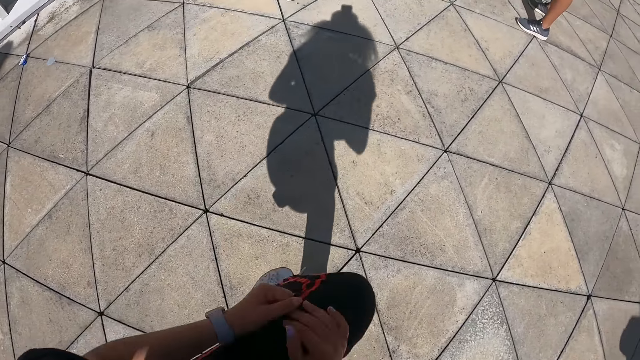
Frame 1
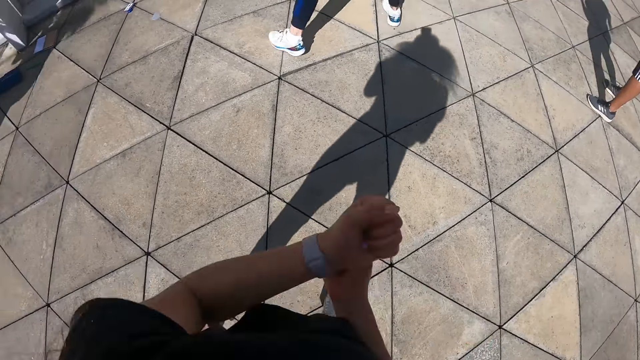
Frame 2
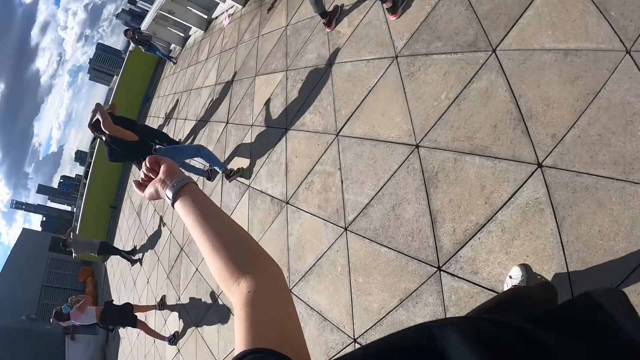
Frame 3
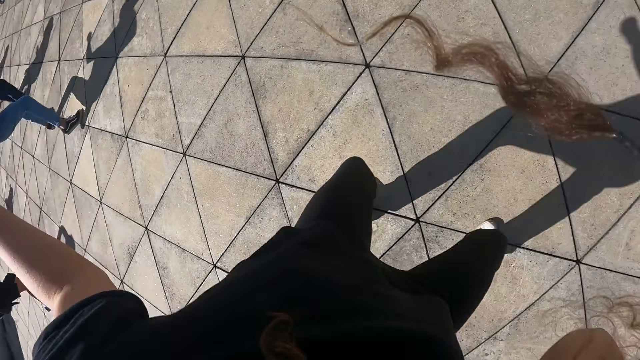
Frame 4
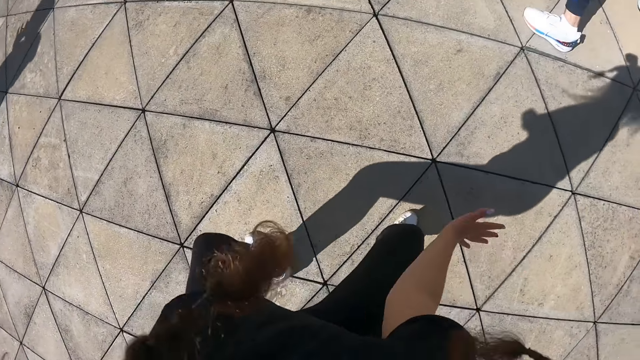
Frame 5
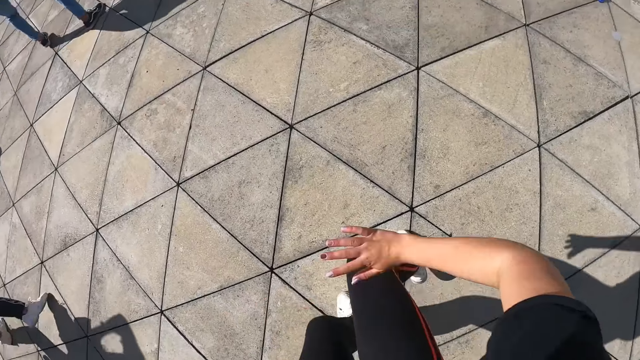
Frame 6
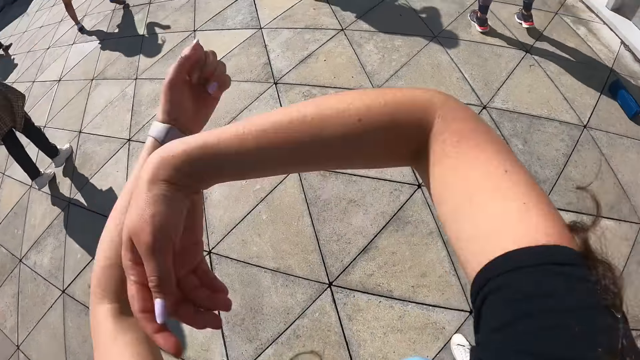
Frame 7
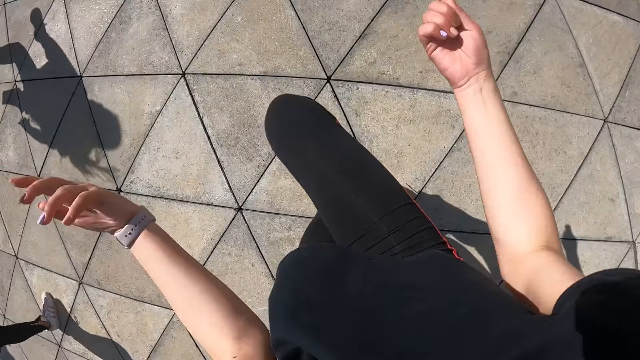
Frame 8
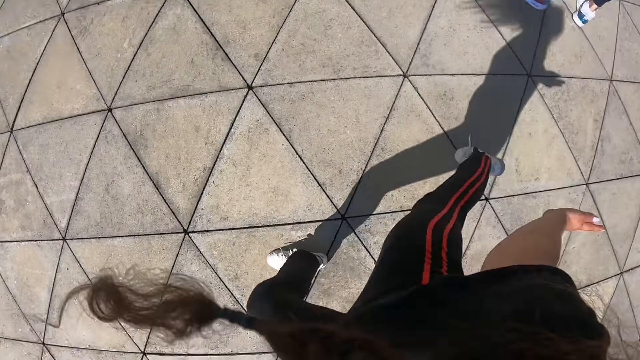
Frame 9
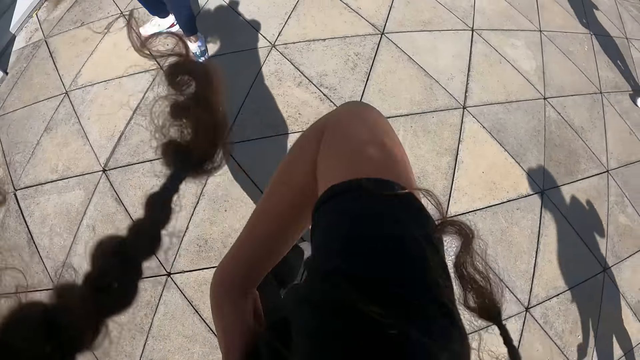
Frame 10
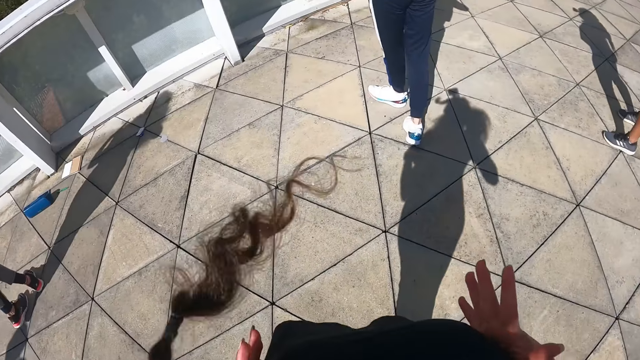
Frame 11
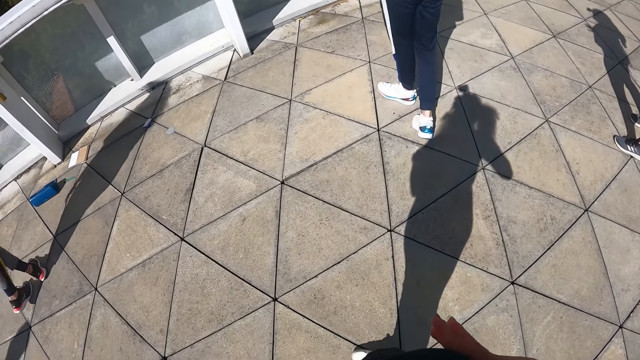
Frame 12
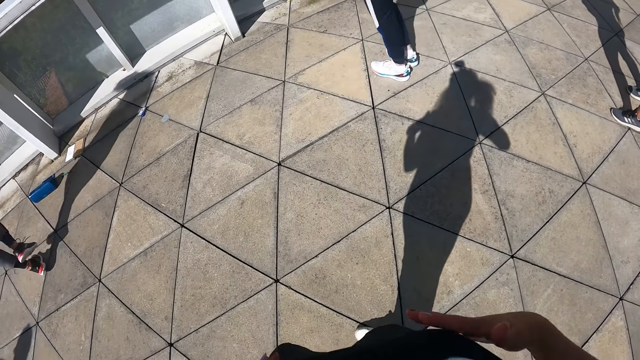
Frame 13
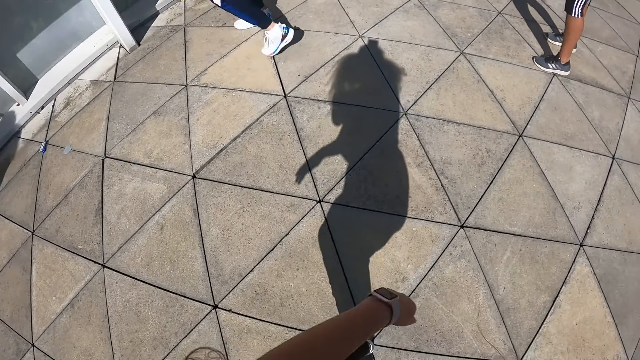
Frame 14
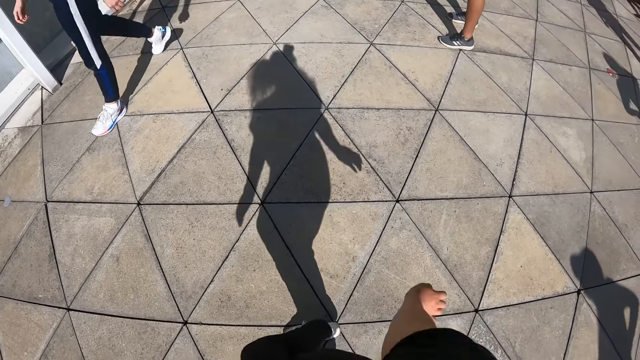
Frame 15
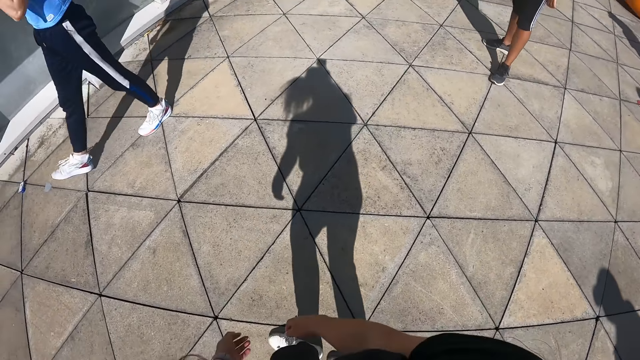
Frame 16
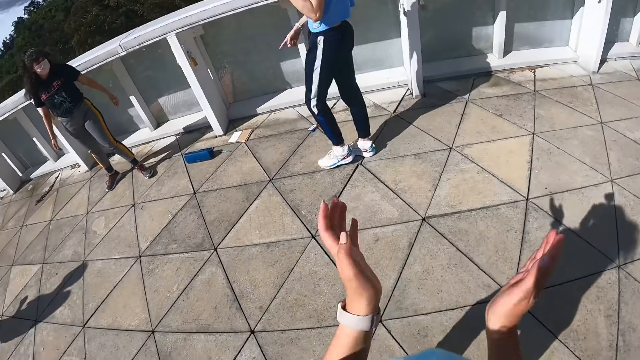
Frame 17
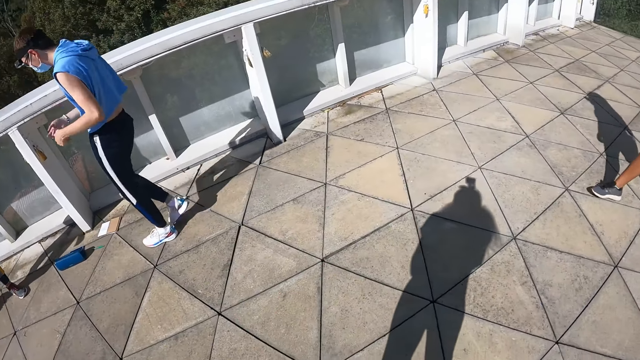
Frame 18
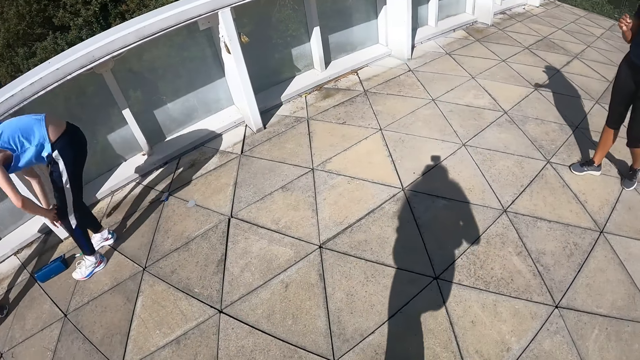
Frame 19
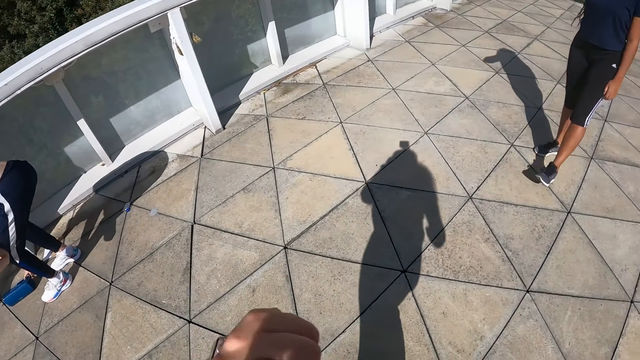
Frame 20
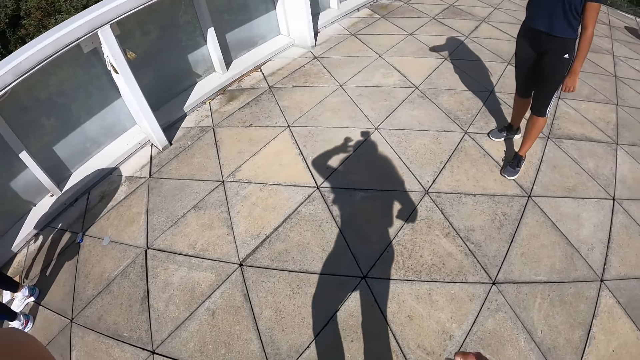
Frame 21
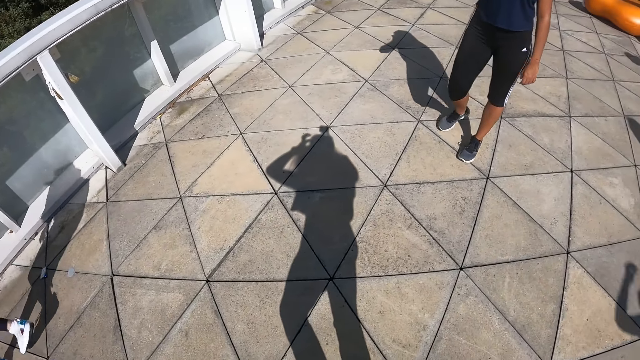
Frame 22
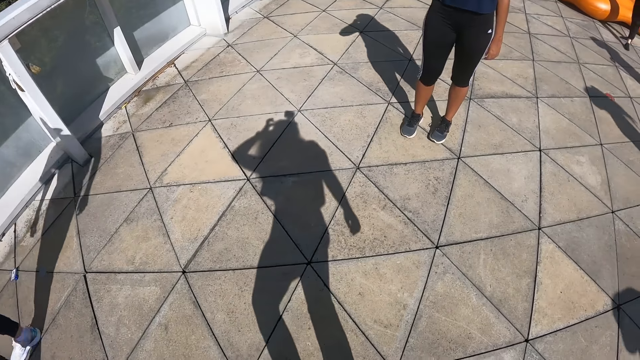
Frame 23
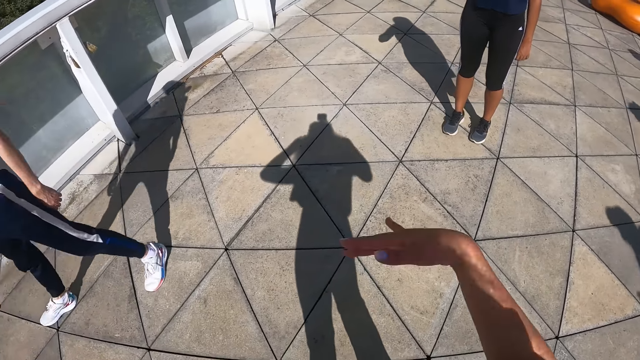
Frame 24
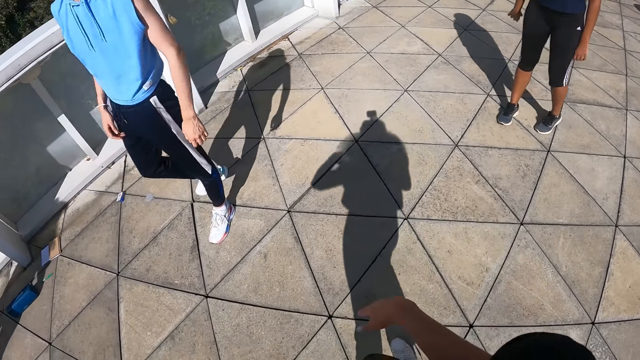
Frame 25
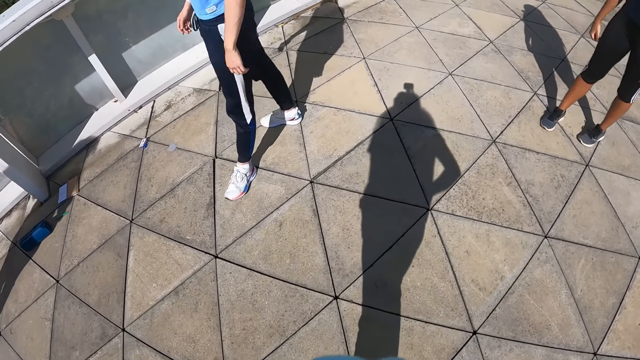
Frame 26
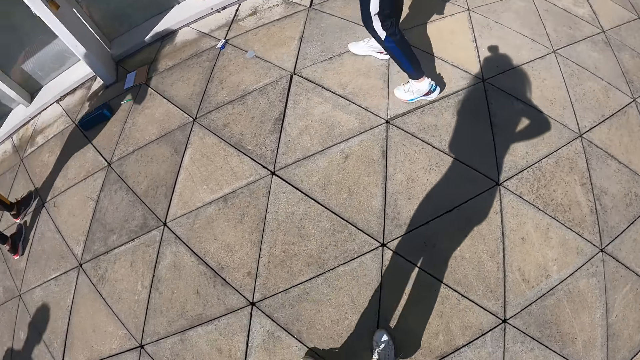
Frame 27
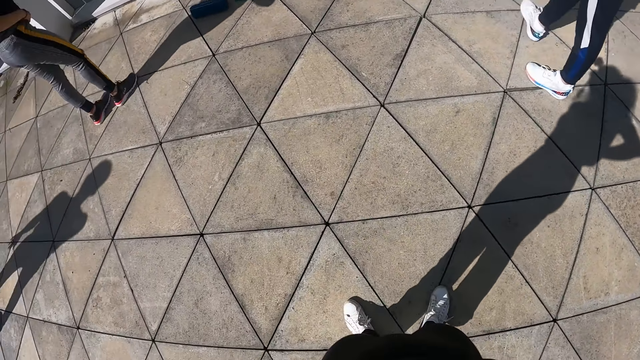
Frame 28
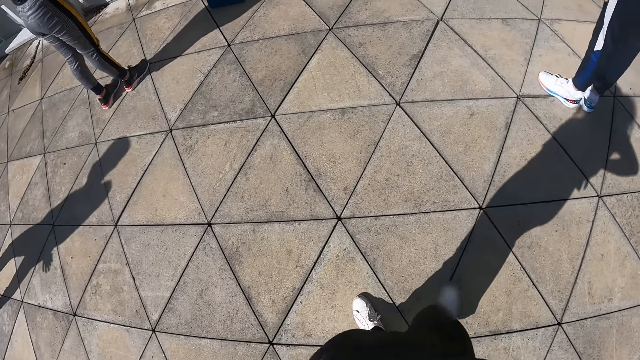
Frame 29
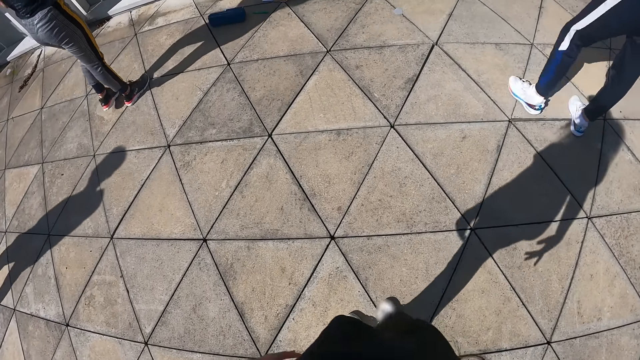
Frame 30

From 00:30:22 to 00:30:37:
A man holds a radio. The camera wearer stands on the compound.

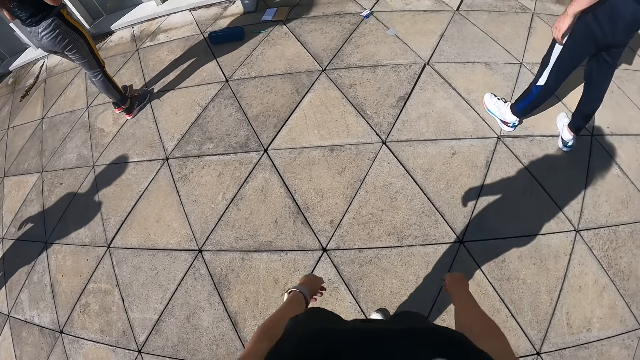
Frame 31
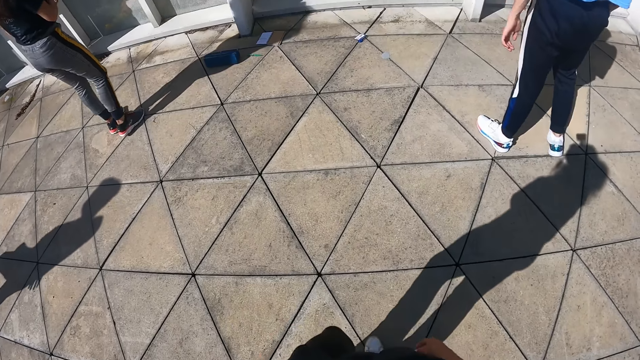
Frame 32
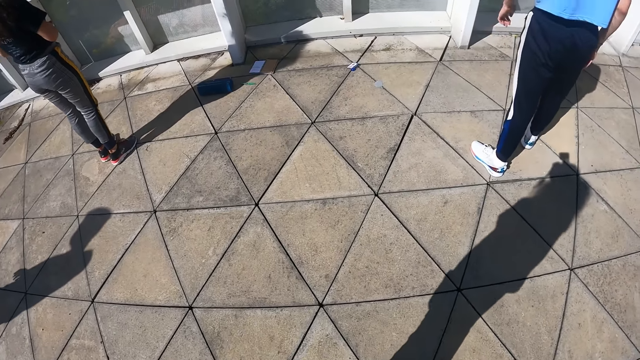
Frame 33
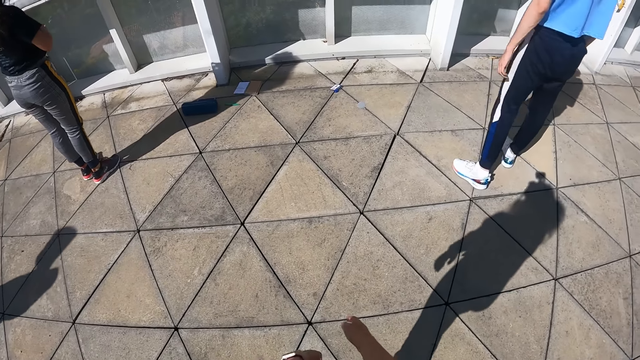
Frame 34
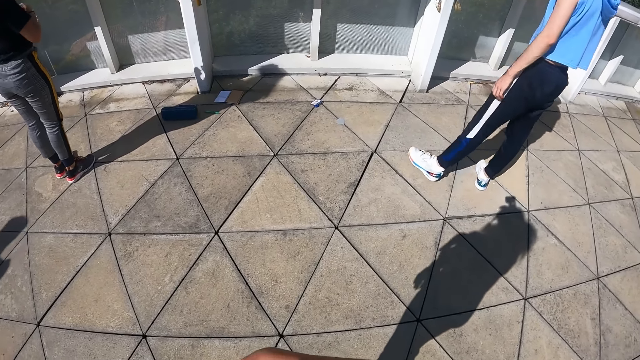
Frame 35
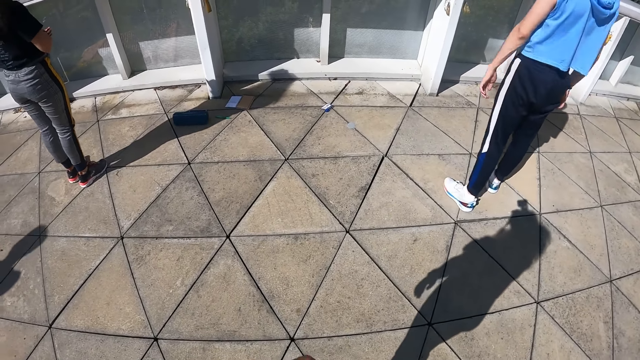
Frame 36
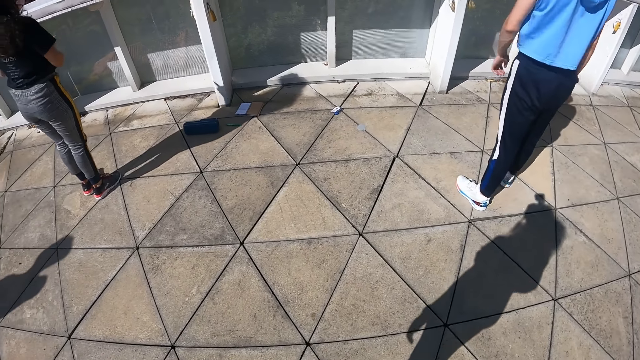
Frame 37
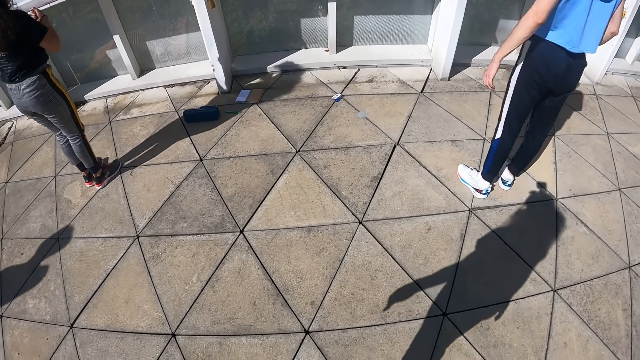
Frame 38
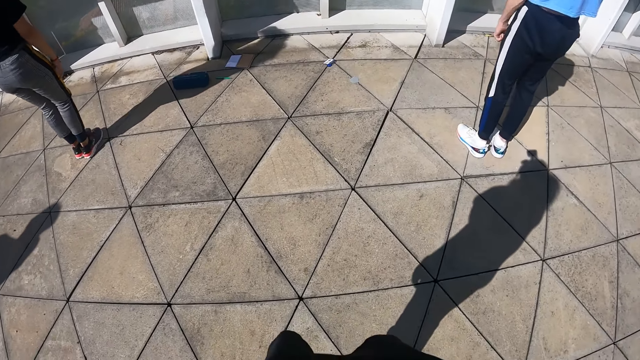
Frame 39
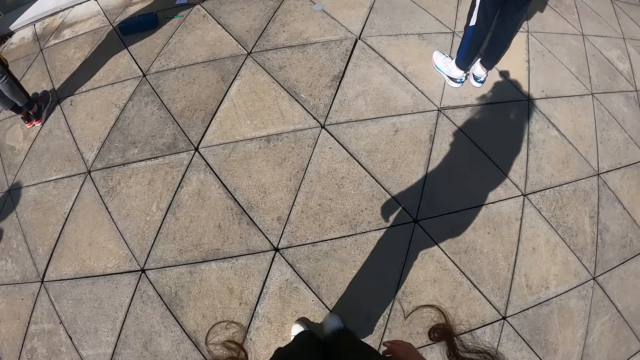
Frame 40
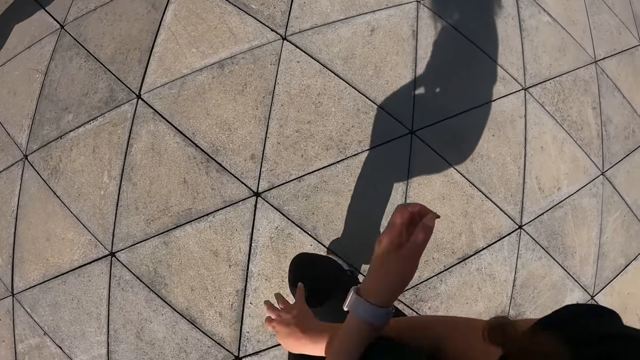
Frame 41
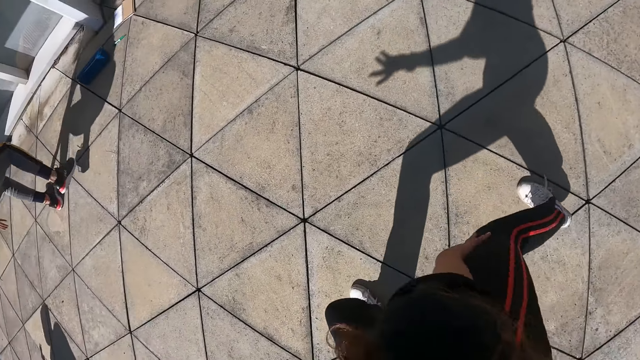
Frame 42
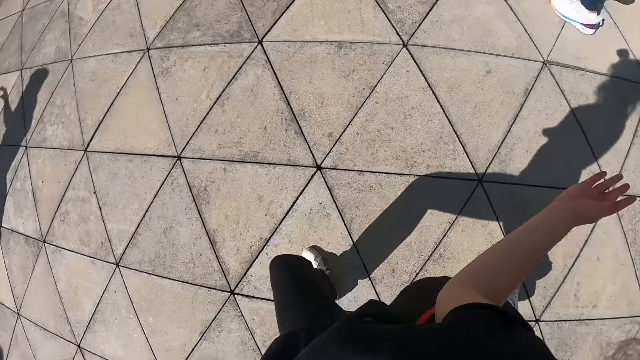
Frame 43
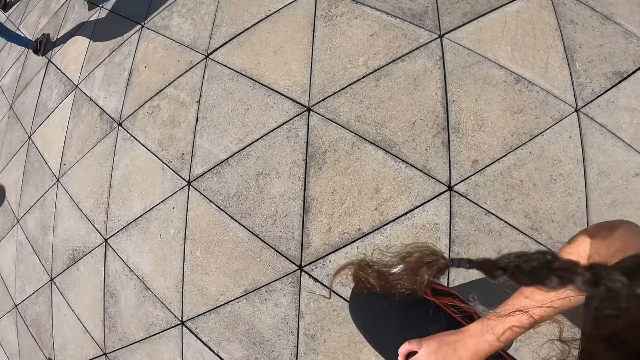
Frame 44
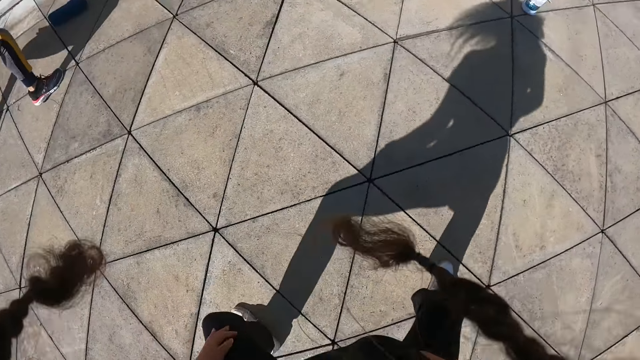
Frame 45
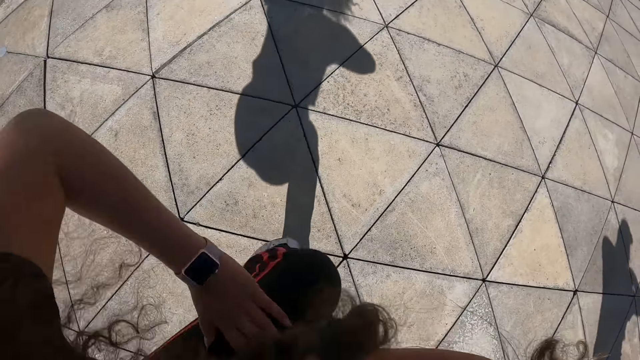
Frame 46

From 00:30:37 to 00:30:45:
The camera wearer dances with the group of people in a compound.
